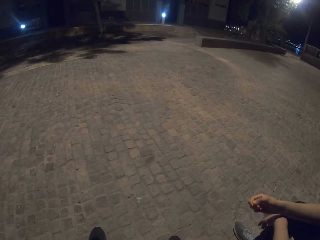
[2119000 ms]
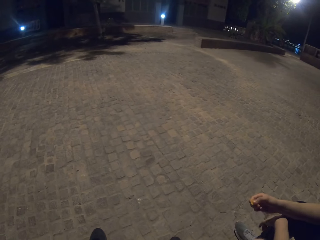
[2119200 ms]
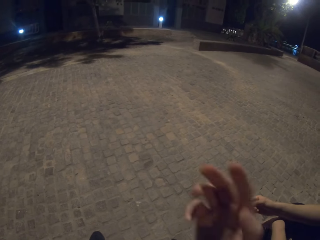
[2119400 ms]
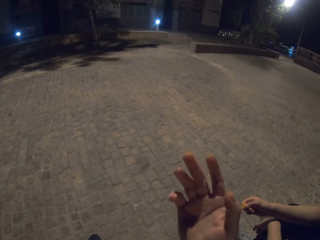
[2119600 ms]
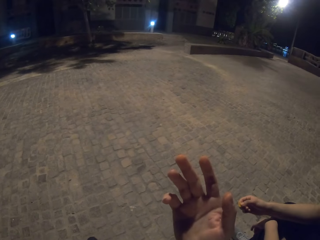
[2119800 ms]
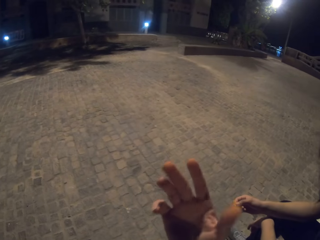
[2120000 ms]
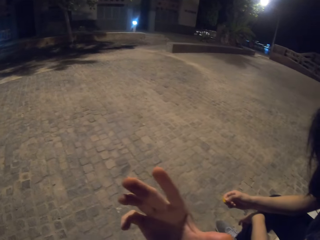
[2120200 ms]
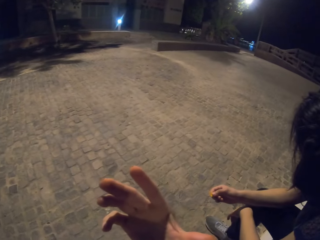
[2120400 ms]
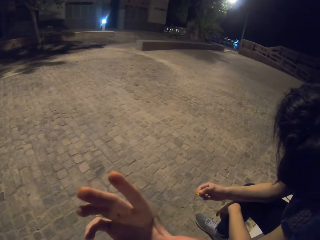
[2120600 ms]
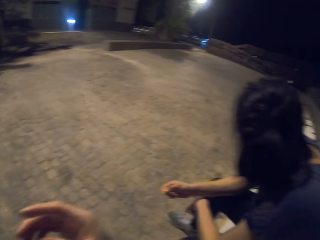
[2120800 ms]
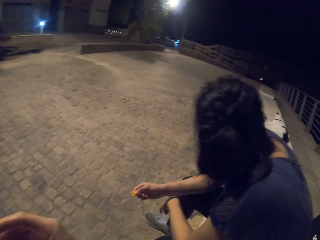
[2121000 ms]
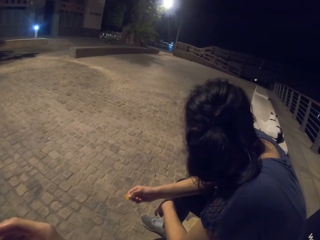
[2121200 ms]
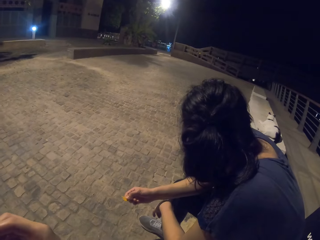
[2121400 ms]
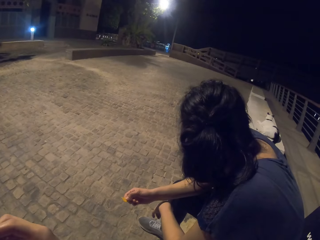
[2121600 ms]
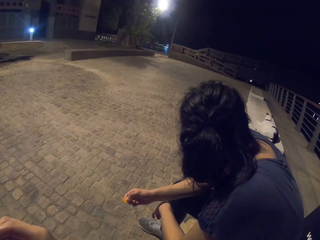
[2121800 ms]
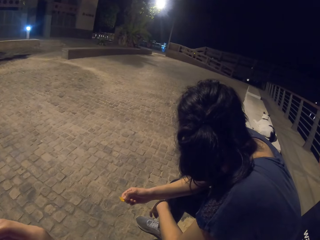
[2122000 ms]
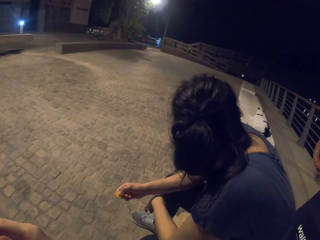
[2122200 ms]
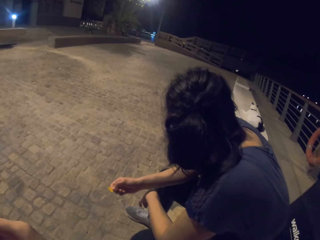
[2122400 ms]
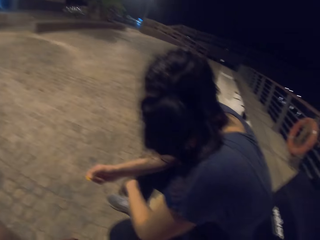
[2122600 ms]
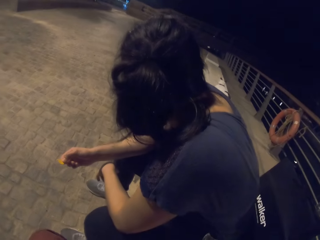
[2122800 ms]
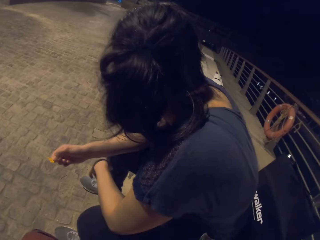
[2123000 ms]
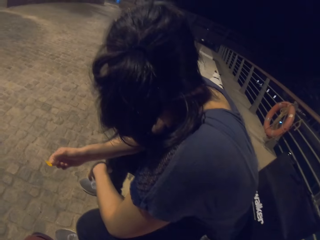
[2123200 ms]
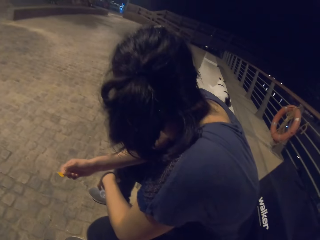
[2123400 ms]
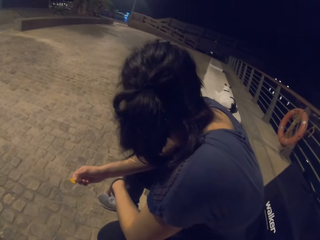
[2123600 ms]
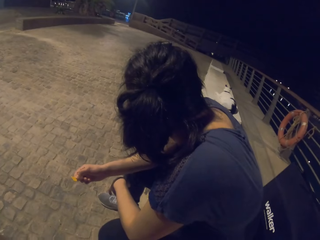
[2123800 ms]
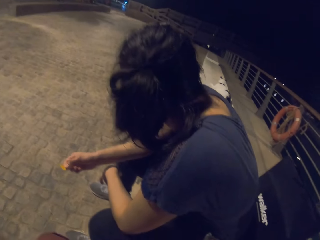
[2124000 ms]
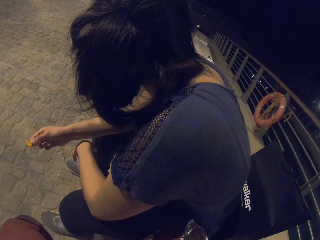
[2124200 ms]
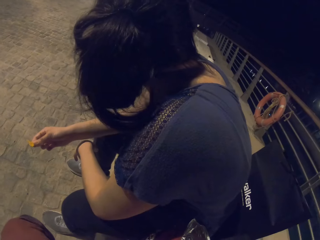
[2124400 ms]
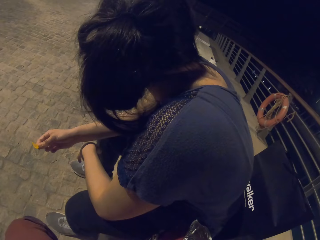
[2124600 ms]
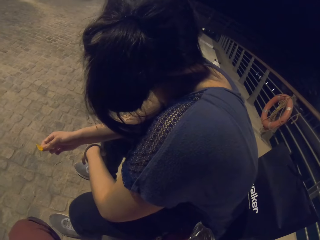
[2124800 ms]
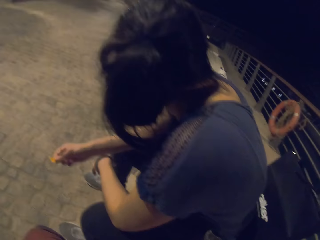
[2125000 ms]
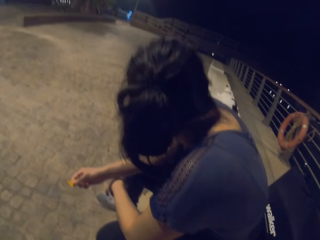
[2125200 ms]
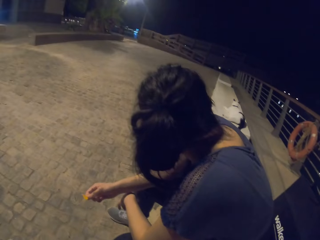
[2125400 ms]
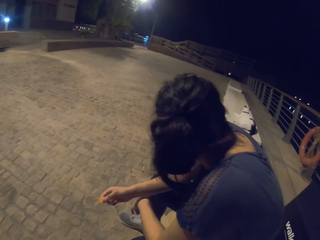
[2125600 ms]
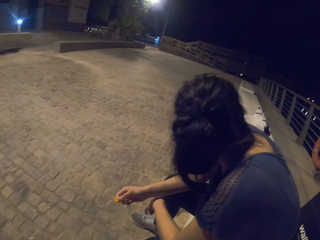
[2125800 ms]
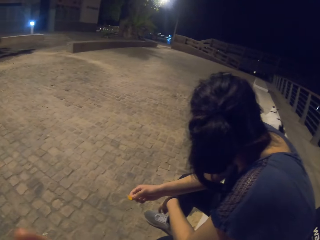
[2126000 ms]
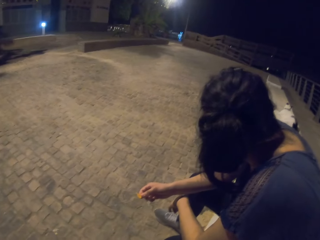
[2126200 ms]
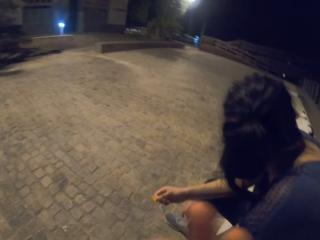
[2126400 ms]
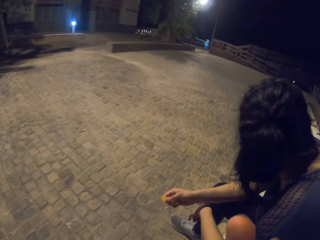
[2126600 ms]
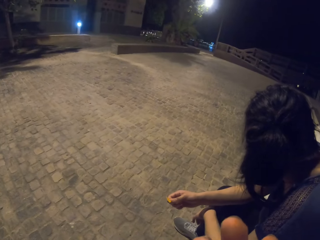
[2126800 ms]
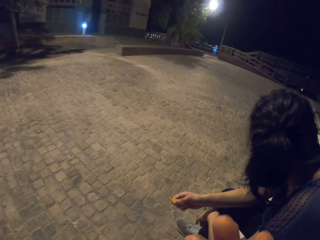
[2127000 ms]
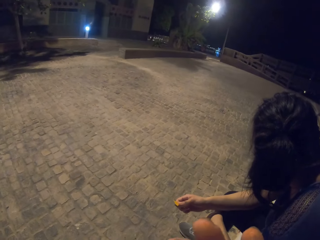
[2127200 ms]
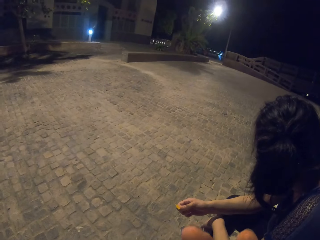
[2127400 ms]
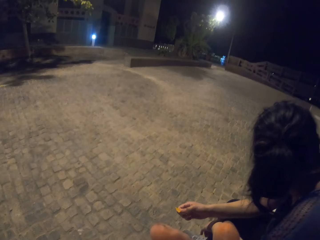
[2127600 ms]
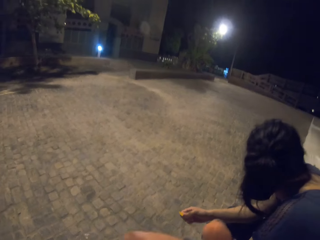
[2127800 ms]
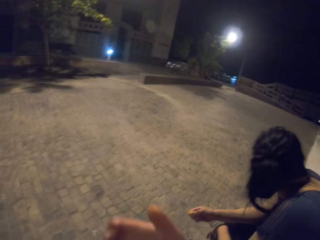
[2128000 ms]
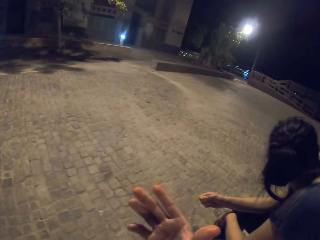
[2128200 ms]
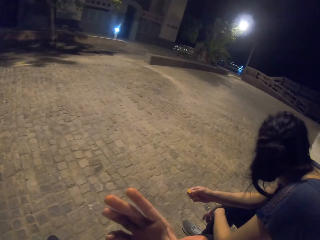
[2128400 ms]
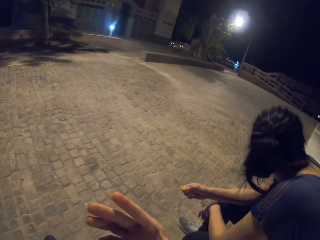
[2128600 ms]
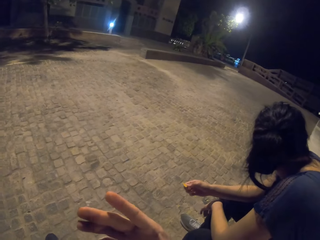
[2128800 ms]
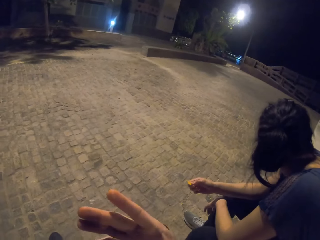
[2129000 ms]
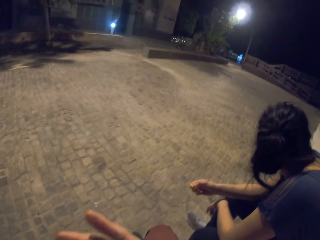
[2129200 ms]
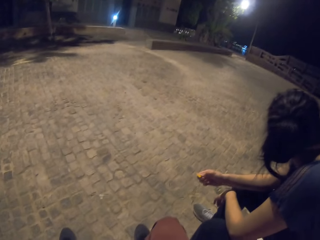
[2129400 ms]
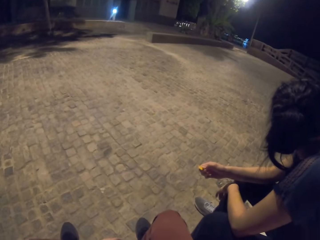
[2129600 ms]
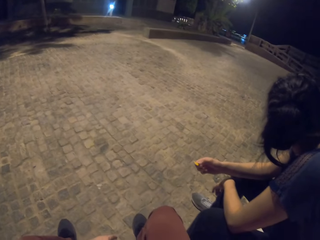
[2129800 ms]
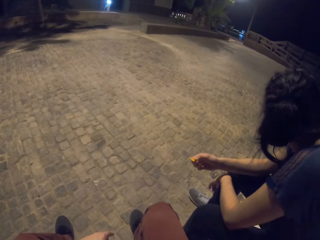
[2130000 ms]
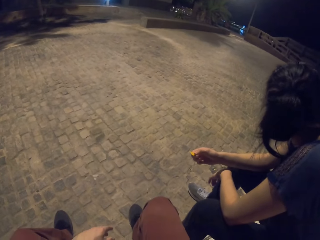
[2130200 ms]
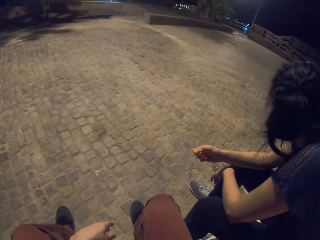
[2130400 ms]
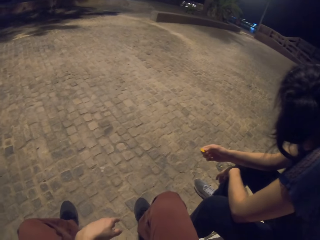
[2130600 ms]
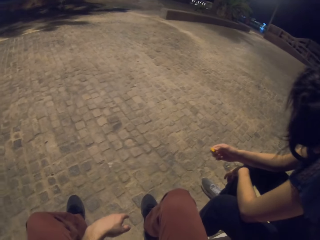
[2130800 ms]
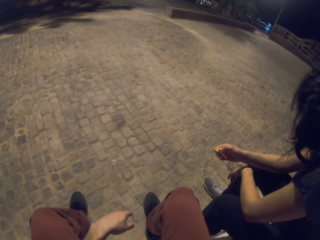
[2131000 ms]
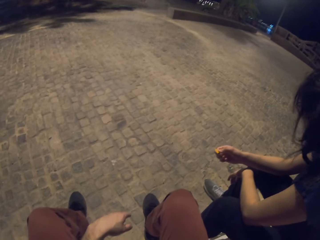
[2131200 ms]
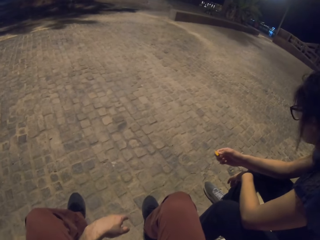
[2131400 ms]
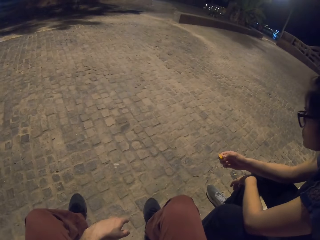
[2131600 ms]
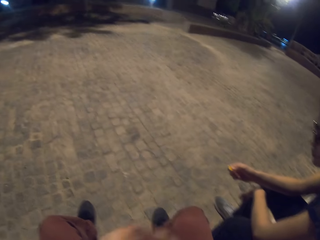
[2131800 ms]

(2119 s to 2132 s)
The camera wearer shows his hand. He licks the fingers. He shows his hand again.

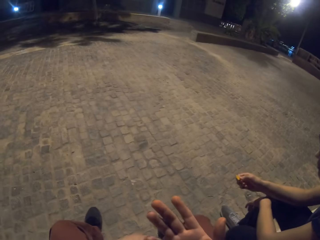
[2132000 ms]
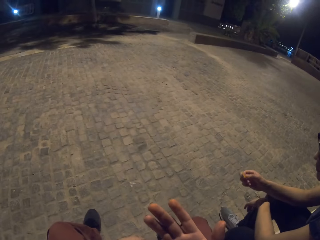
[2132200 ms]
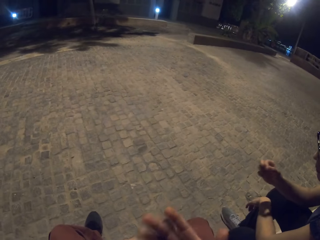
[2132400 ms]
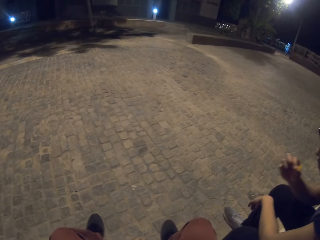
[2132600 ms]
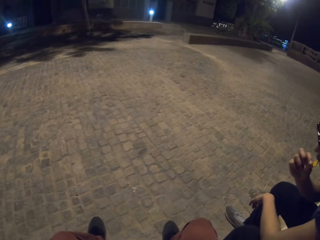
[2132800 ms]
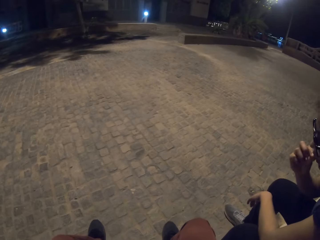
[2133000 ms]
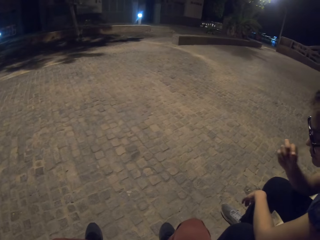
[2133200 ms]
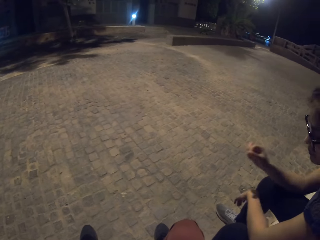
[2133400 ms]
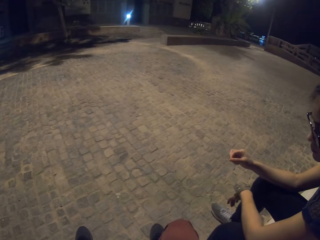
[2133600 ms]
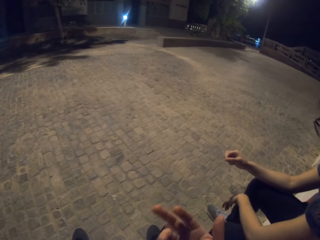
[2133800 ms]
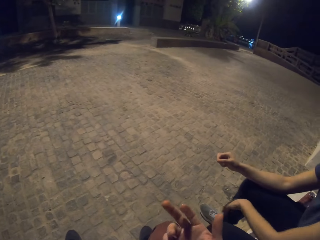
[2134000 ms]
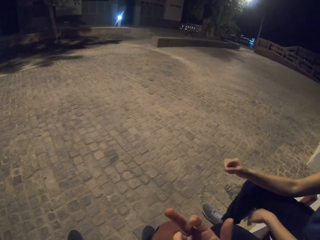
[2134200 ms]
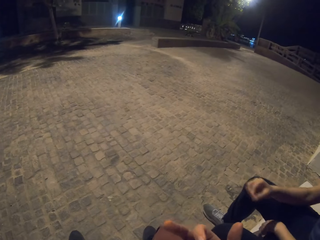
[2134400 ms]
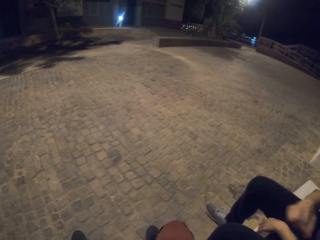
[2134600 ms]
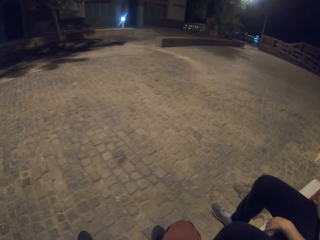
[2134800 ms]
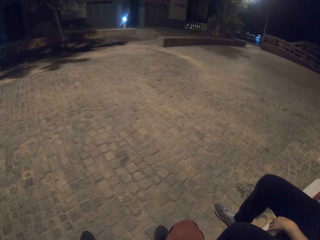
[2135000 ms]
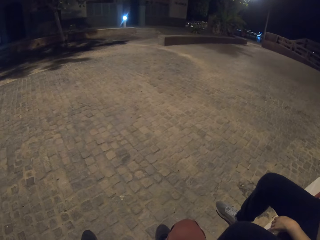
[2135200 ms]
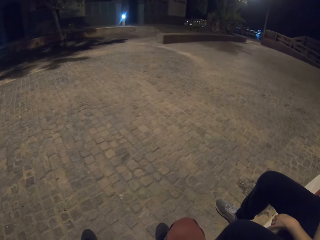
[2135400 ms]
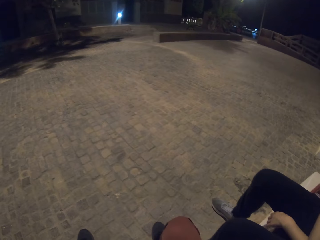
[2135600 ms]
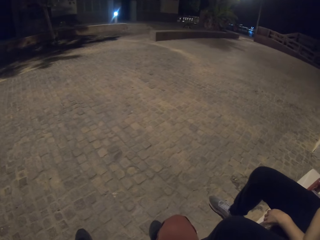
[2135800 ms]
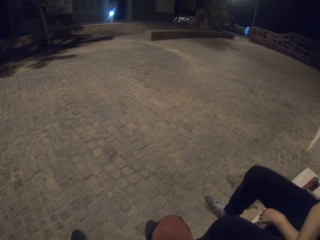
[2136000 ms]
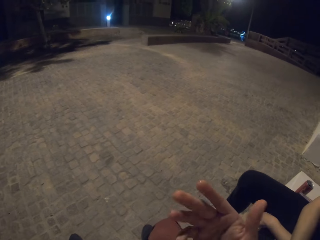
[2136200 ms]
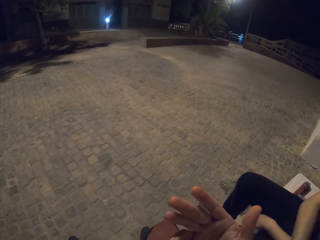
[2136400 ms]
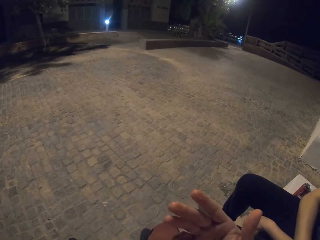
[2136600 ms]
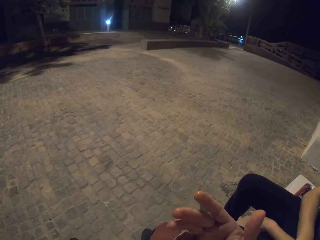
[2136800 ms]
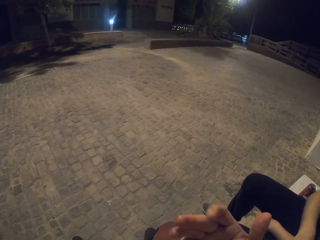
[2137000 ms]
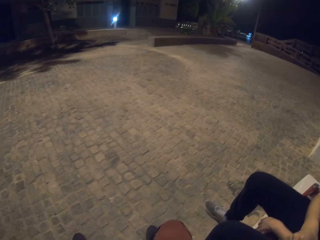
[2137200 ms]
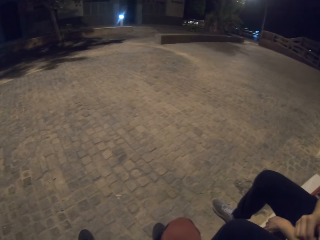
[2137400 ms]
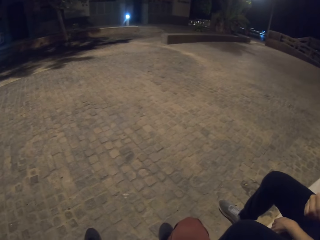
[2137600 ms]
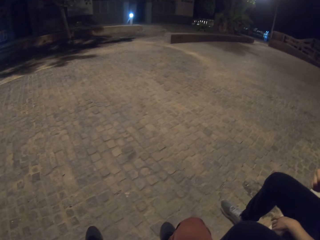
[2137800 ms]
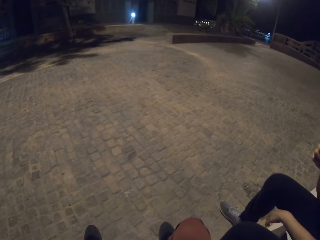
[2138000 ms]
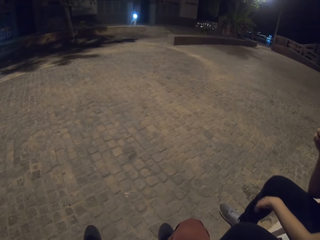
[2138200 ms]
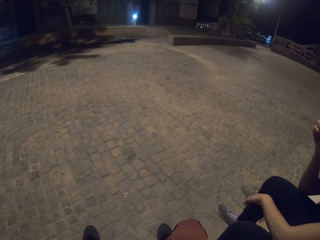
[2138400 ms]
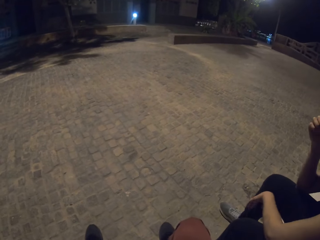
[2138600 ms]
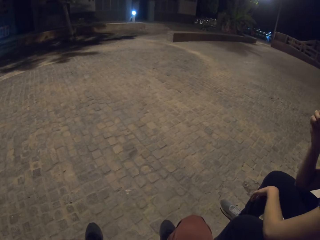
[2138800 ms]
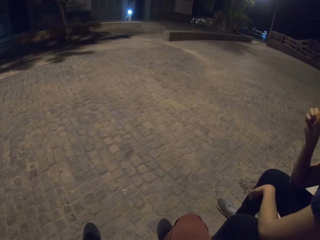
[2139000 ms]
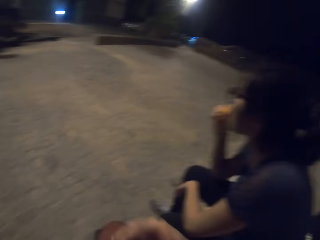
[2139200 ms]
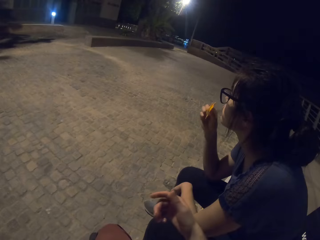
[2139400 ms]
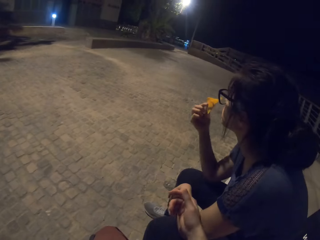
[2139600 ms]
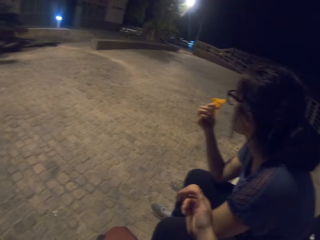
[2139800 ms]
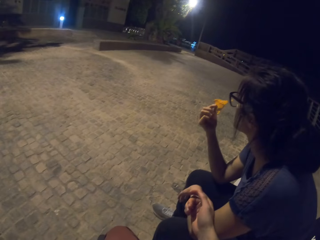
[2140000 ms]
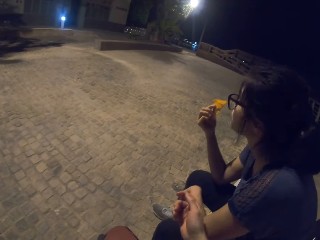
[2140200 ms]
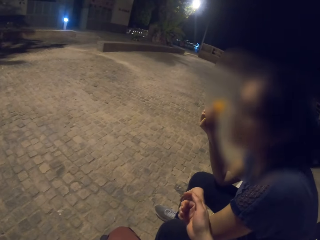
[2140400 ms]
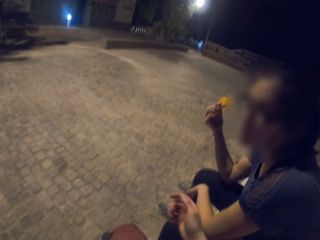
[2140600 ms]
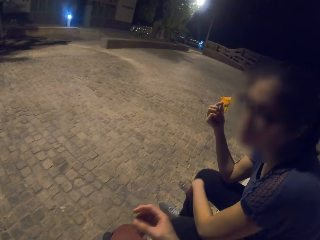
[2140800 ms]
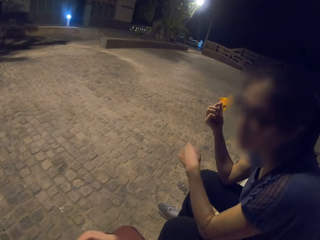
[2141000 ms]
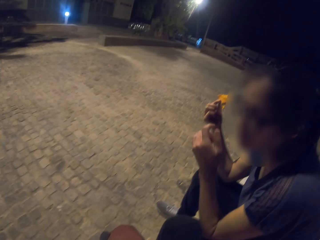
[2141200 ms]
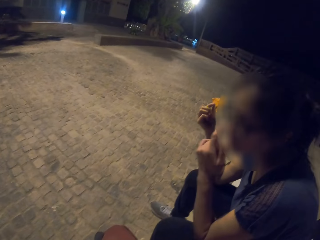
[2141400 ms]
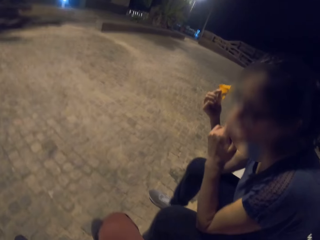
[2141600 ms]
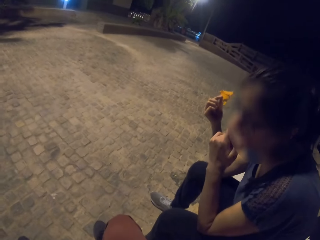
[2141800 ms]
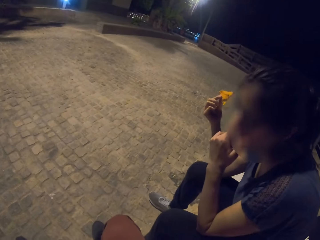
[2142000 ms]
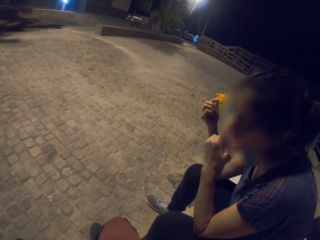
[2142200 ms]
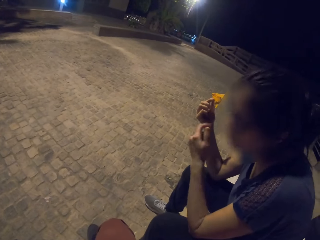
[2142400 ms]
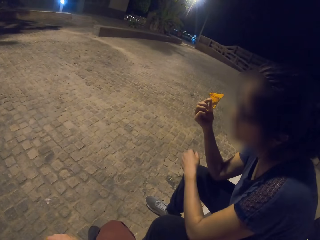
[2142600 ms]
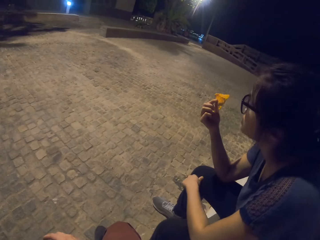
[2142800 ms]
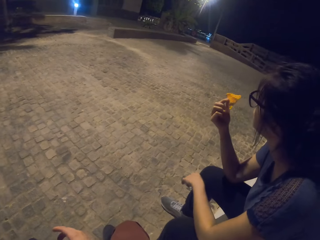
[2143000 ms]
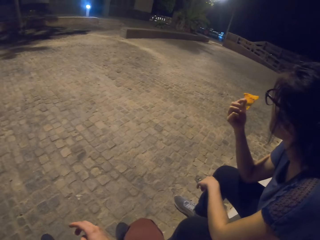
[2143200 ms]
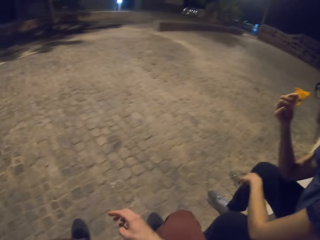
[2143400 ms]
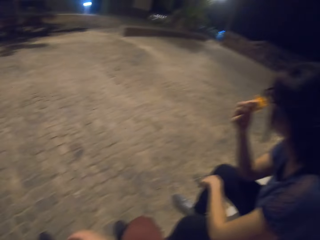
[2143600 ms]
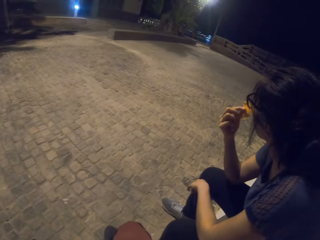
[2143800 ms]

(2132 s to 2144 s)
A person eats some snacks. The camera wearer shows his hand. The person eats some snacks and adjusts her eyeglasses.
